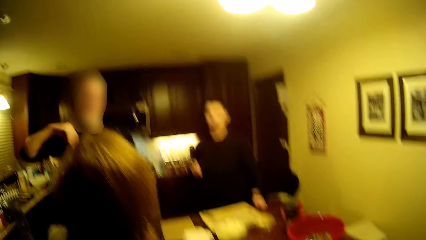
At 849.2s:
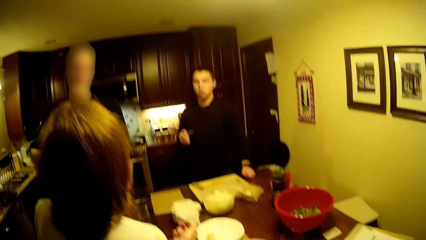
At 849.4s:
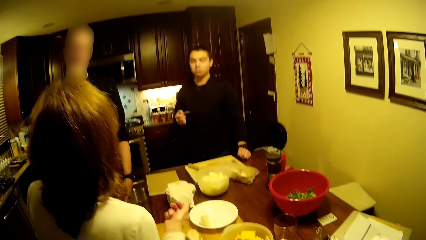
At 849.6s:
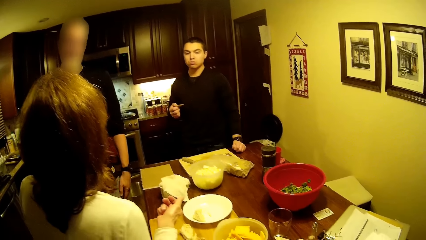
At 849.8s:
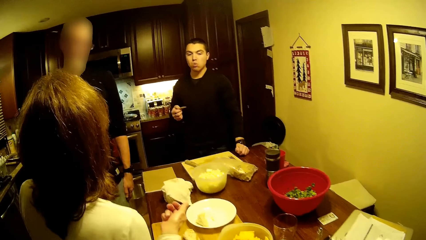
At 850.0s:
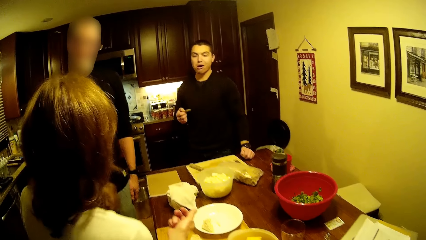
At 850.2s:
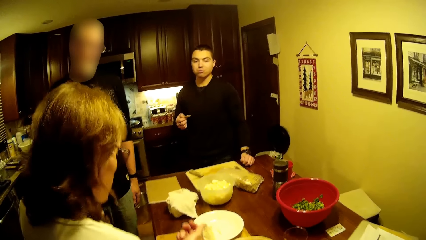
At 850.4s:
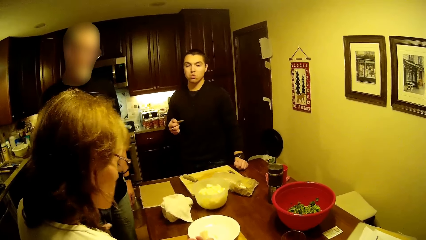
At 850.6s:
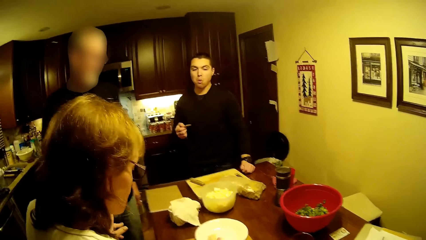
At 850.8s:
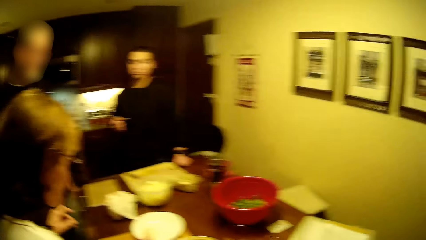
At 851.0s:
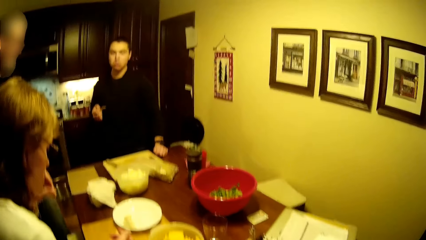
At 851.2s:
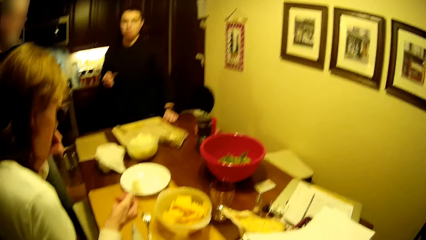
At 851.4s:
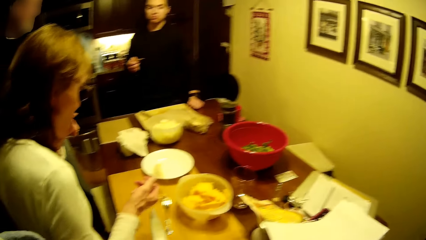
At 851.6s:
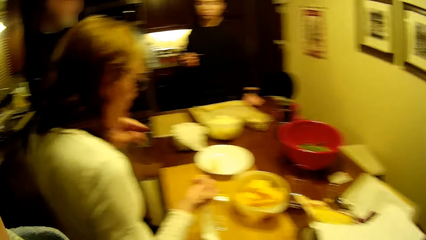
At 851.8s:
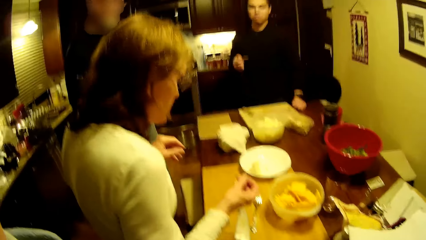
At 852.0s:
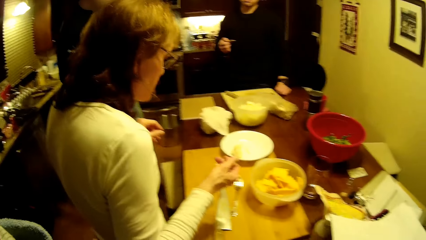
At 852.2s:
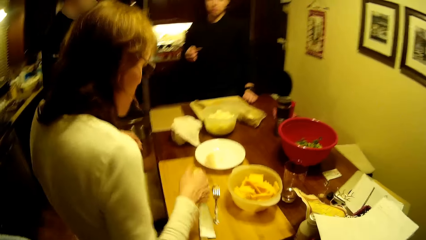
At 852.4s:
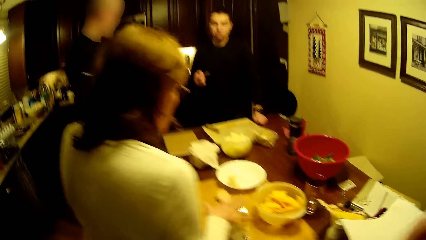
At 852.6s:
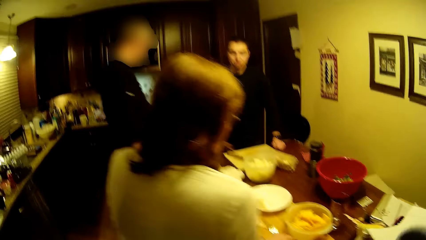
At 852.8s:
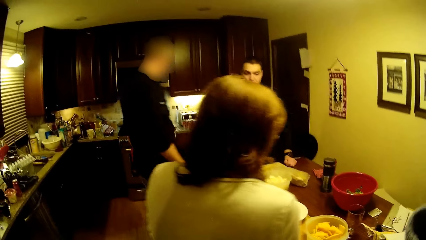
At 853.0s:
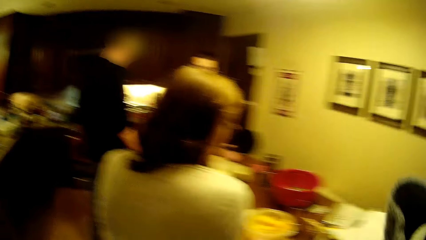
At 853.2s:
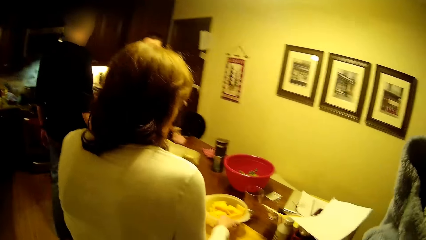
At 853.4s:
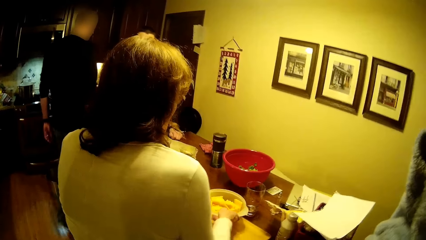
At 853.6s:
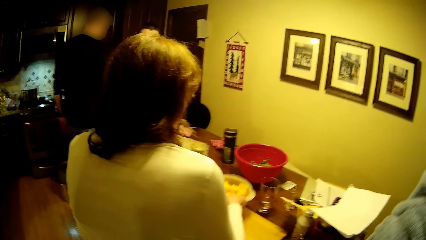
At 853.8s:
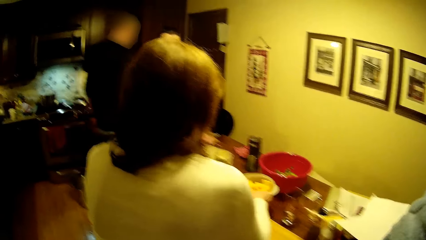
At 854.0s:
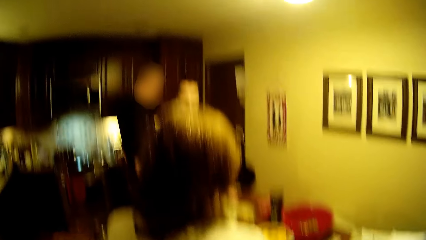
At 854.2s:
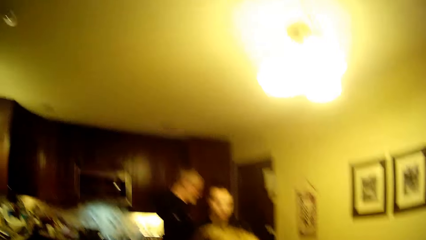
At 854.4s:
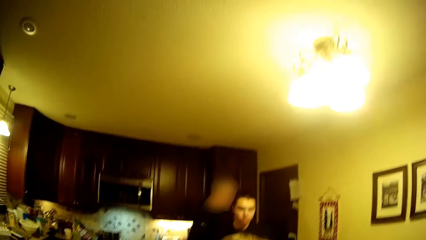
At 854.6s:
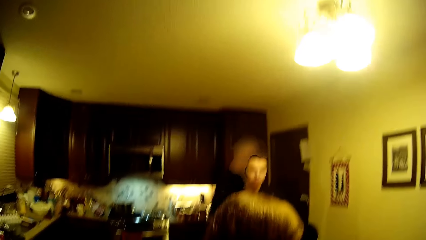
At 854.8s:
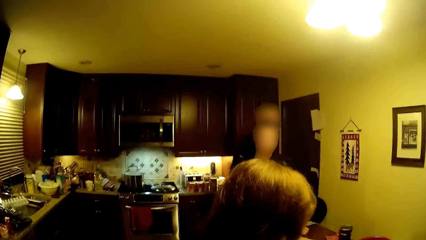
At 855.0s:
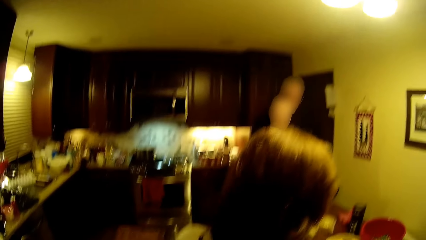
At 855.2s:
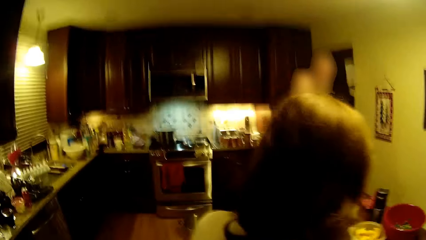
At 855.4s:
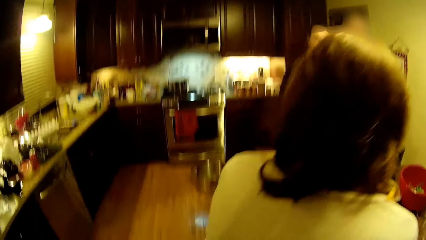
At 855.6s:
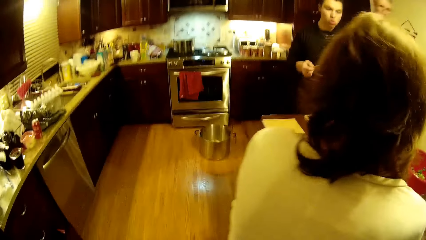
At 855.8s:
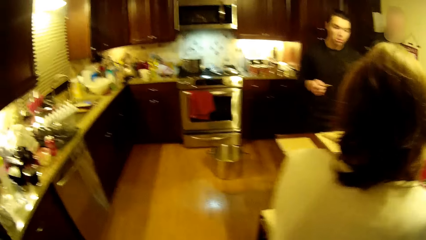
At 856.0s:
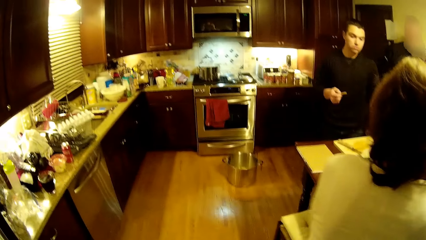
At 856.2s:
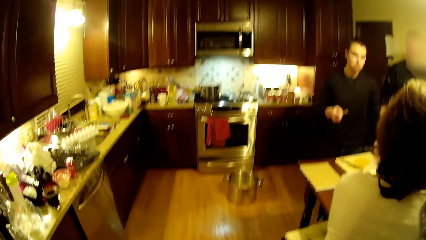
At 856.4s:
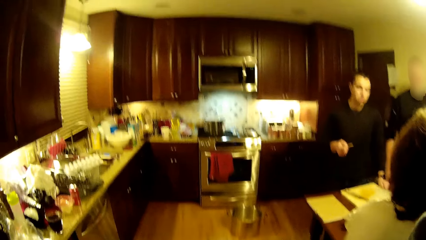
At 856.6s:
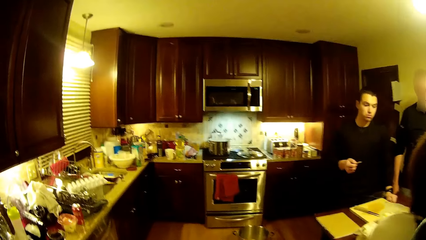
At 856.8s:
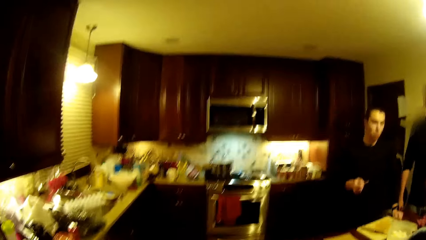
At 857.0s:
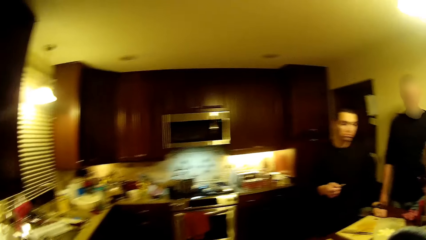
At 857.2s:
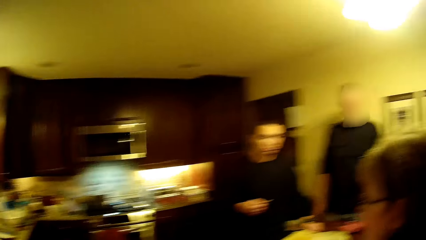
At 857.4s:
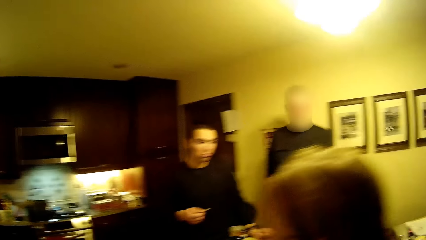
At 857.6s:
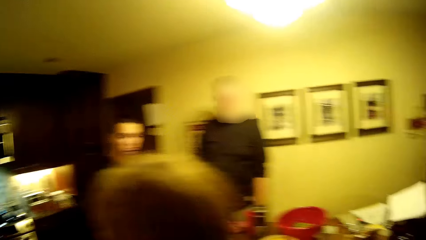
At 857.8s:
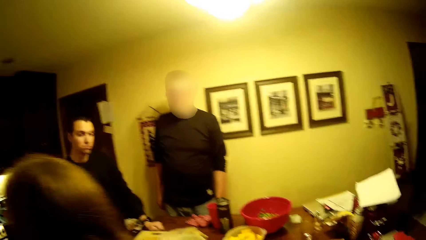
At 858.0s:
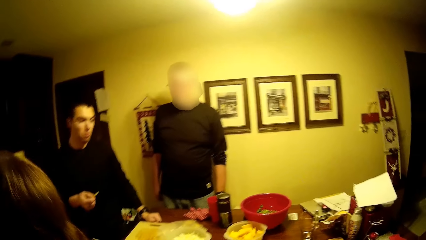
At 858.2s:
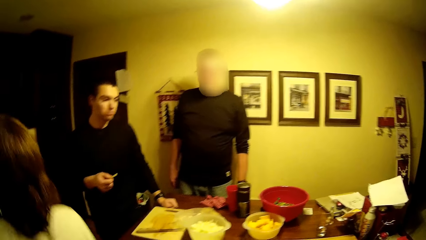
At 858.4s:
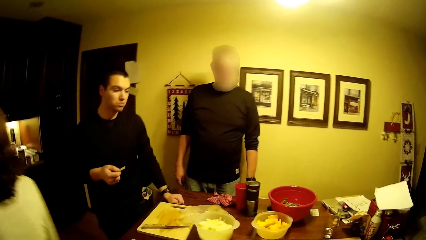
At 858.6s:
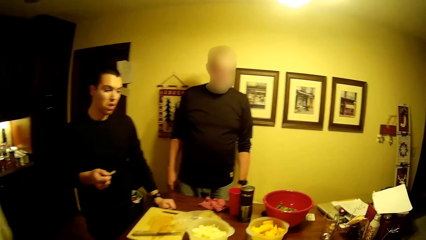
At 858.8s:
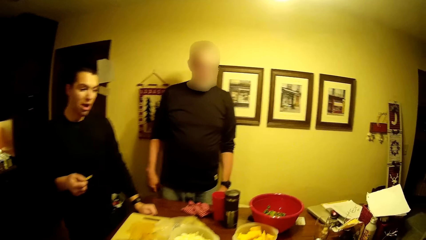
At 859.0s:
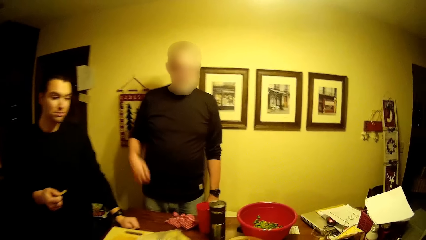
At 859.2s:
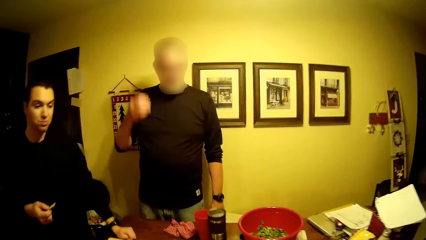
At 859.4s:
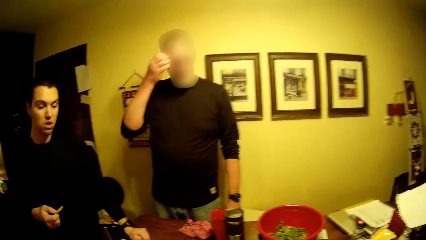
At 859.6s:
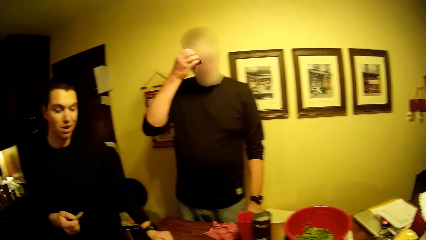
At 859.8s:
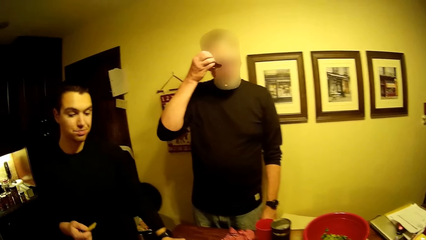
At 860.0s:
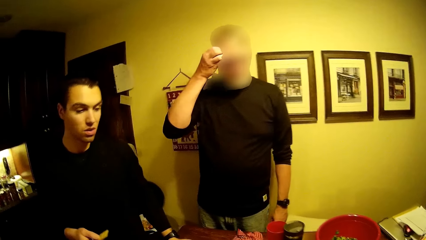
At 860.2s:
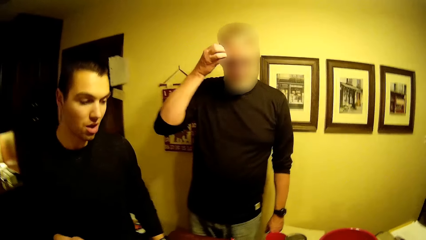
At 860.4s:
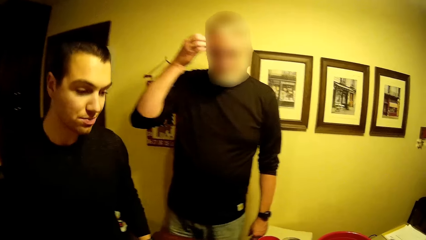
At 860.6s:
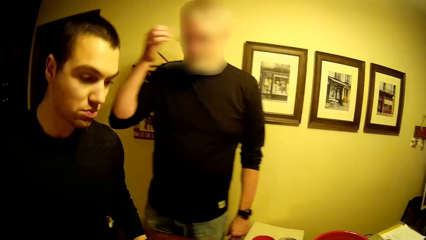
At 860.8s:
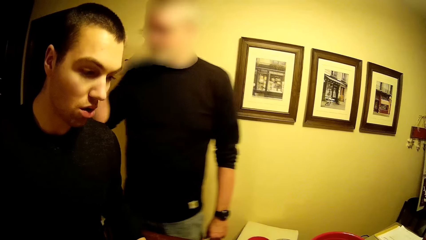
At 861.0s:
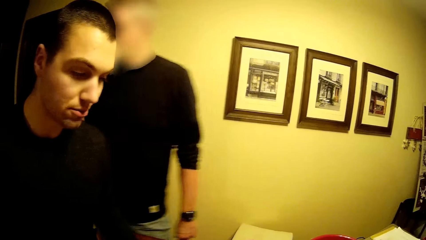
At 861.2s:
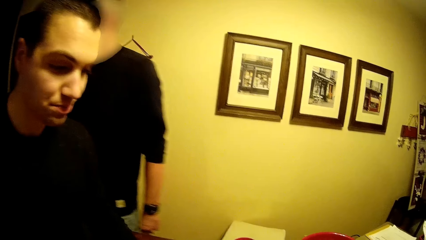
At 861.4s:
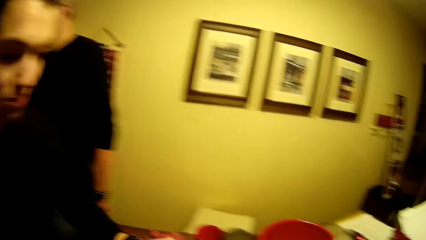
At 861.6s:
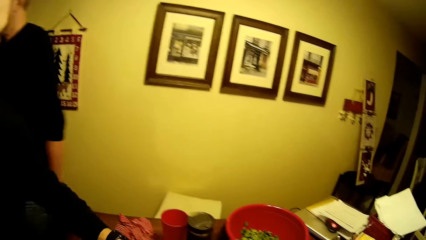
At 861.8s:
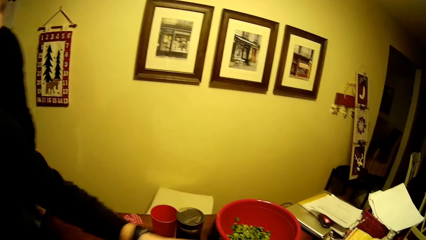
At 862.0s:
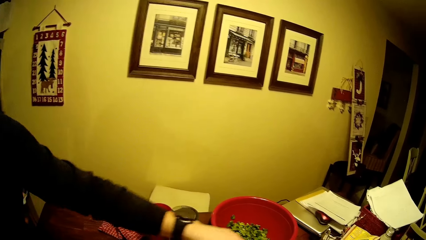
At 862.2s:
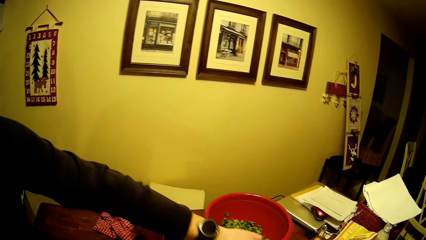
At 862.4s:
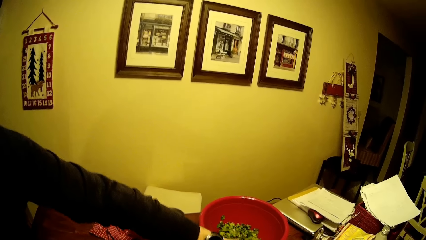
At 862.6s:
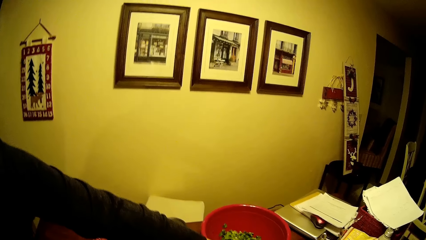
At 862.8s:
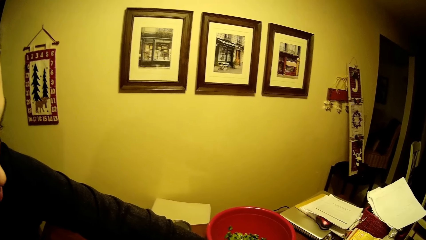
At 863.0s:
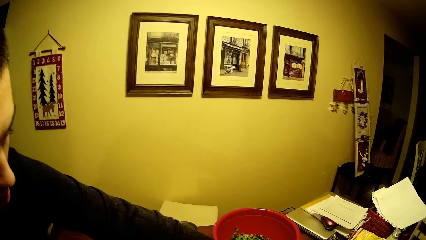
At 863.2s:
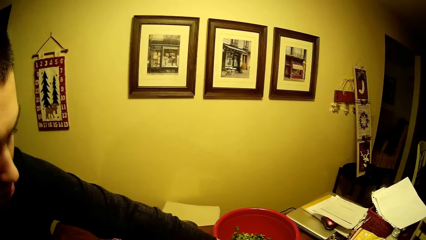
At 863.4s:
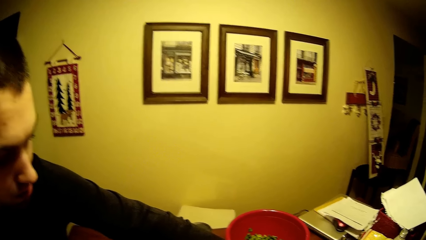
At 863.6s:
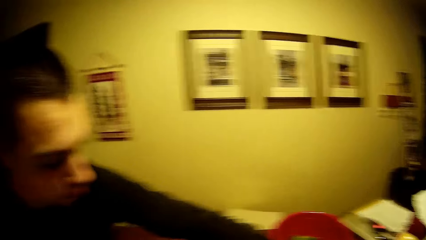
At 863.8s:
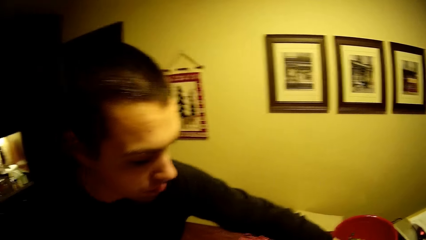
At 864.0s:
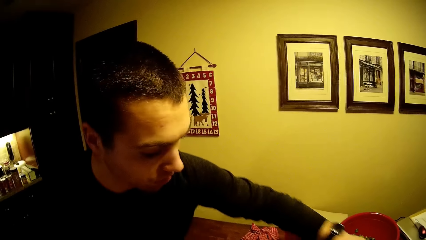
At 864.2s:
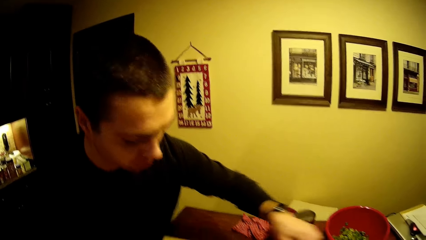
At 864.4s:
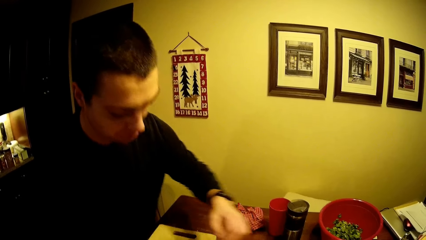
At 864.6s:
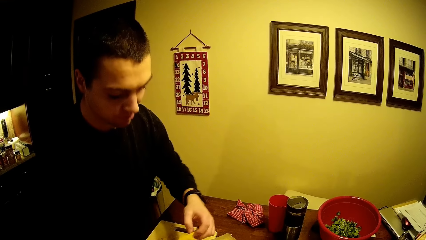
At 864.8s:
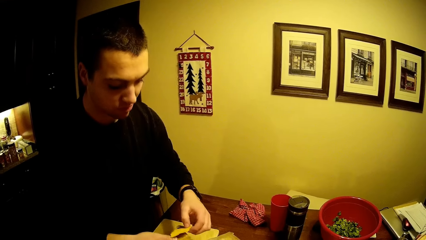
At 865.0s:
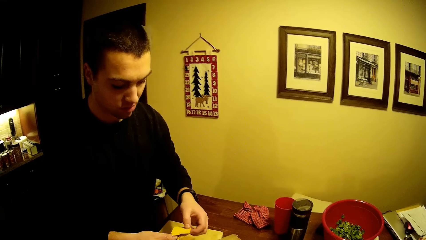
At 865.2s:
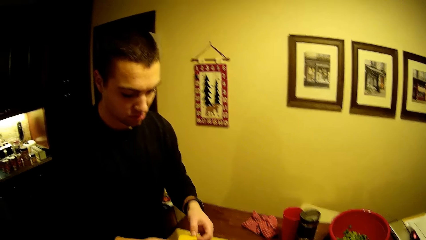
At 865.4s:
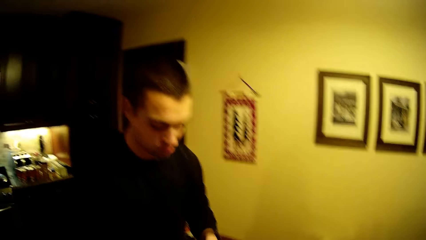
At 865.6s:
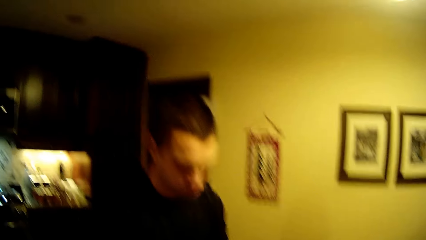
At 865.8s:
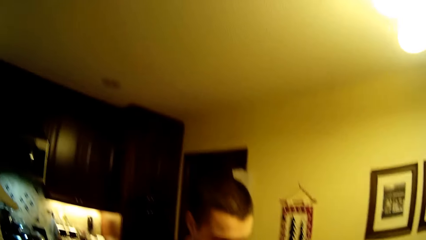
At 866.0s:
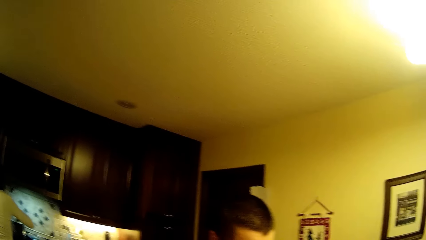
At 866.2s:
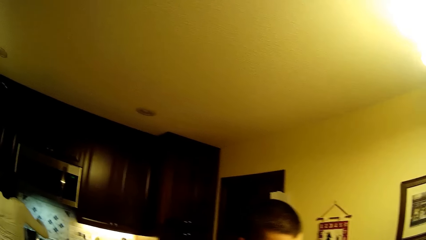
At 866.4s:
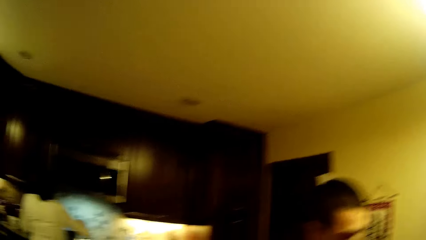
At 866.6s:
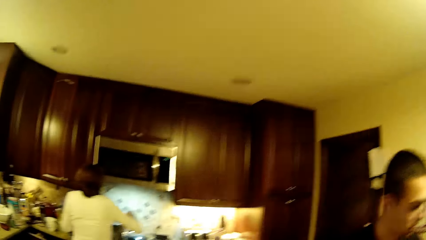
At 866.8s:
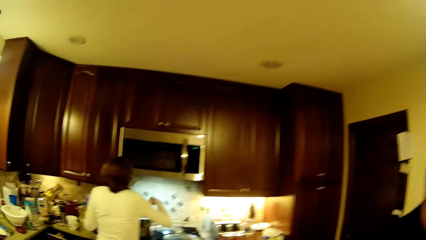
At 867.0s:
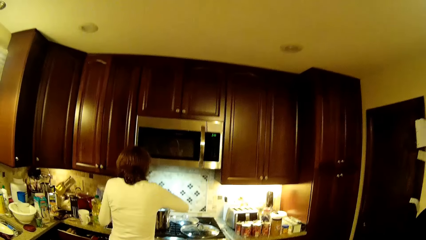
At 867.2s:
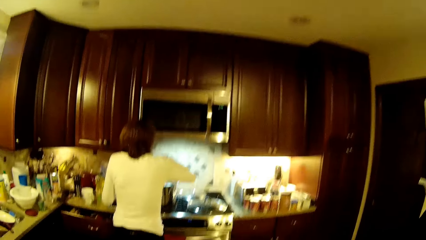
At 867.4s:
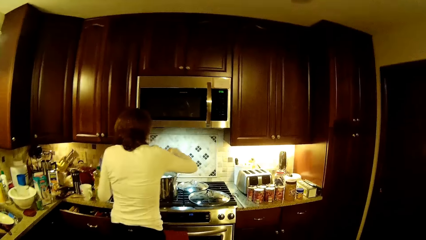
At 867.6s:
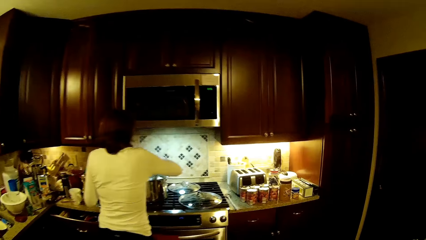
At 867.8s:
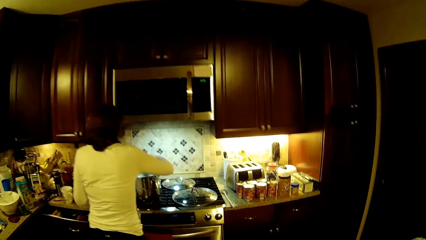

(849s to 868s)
The camera wearer looks at the table. A man walks. A woman picks up a bowl. The camera wearer looks around the room. The woman walks. The man scratches his face. The camera wearer looks at a plastic basin. Another man holds the butter. The camera wearer walks toward the woman.
